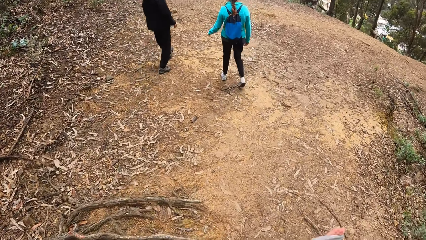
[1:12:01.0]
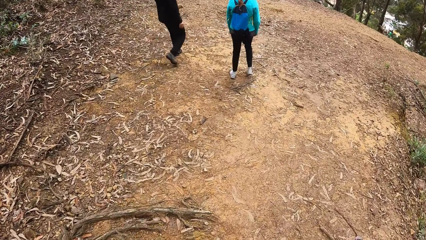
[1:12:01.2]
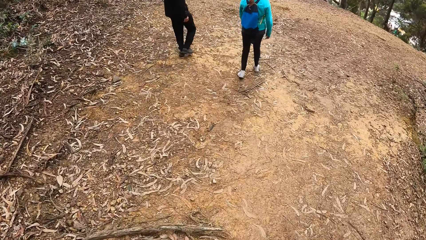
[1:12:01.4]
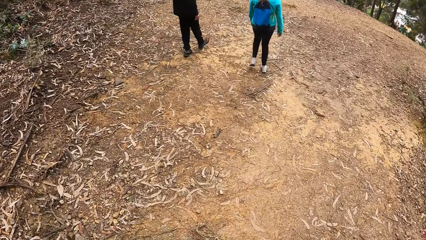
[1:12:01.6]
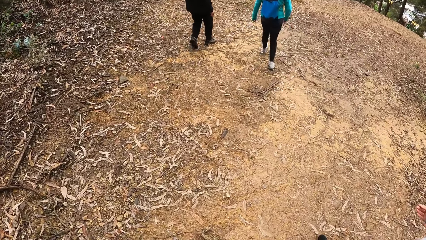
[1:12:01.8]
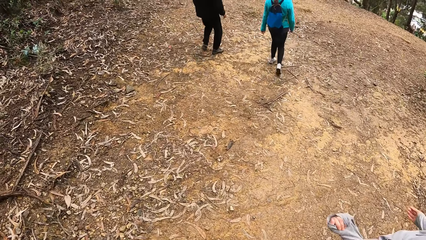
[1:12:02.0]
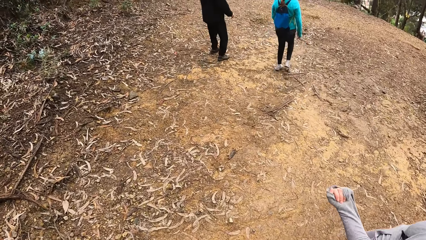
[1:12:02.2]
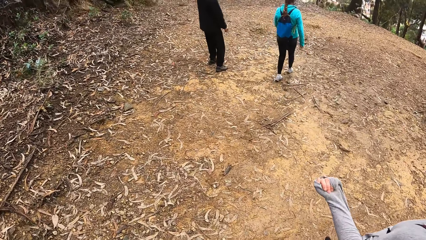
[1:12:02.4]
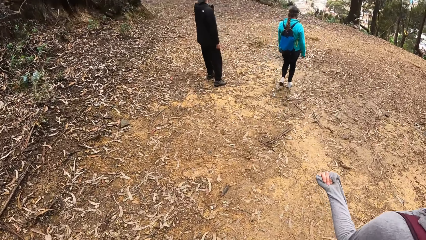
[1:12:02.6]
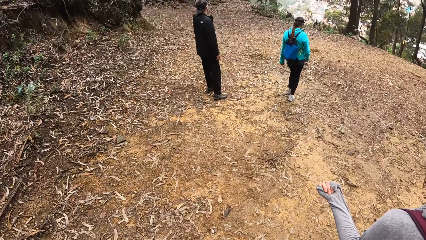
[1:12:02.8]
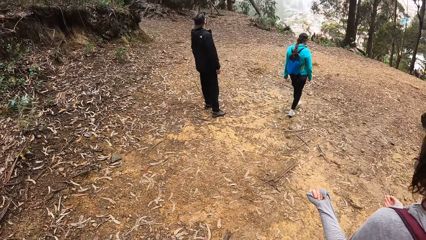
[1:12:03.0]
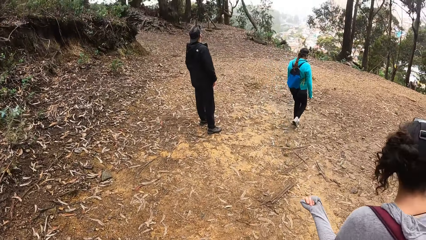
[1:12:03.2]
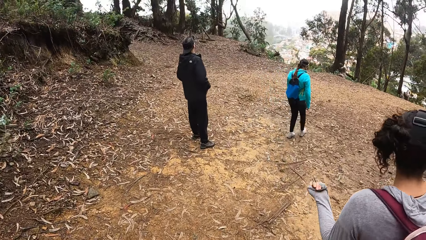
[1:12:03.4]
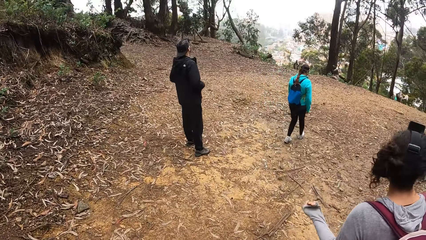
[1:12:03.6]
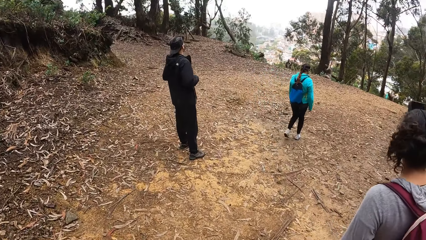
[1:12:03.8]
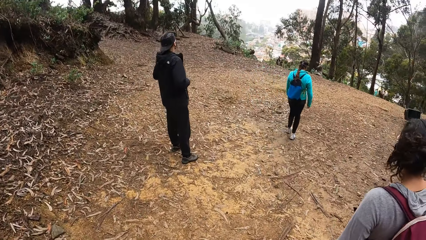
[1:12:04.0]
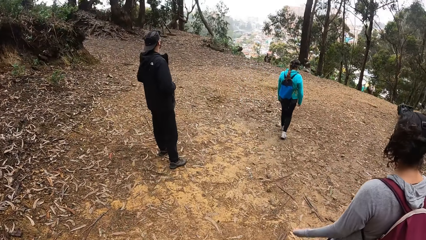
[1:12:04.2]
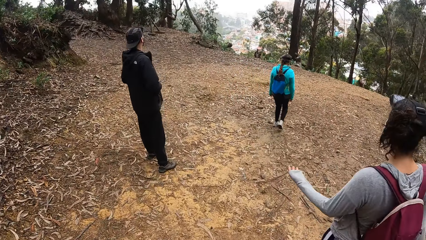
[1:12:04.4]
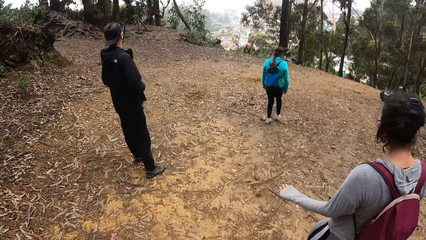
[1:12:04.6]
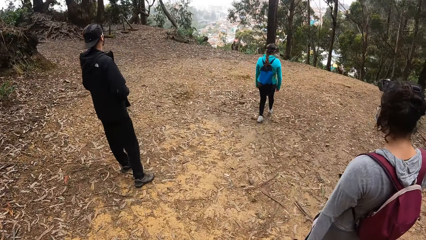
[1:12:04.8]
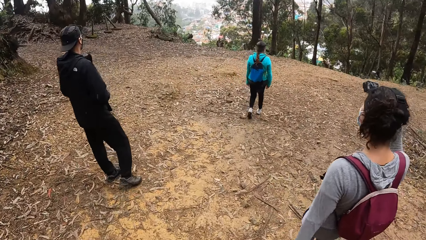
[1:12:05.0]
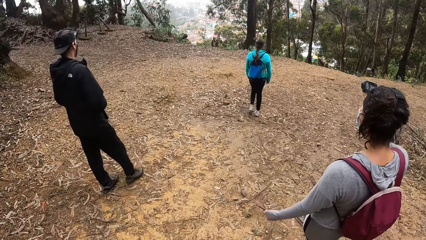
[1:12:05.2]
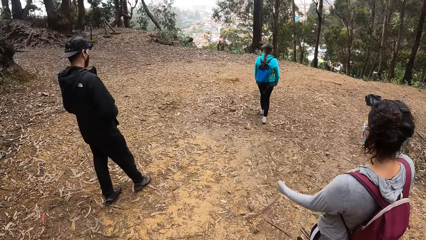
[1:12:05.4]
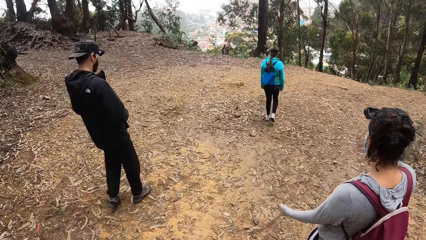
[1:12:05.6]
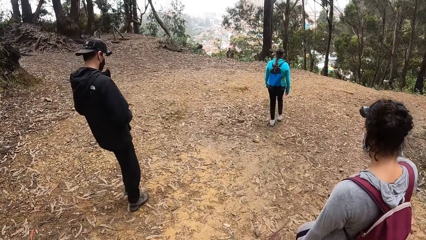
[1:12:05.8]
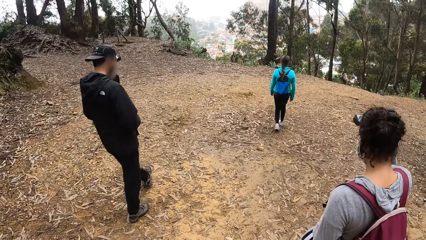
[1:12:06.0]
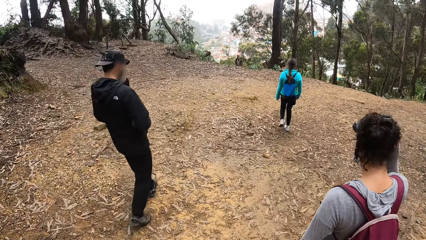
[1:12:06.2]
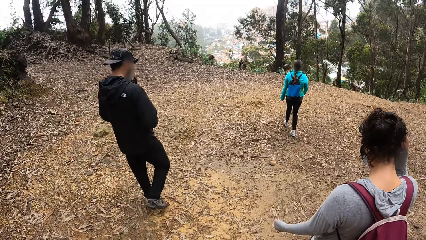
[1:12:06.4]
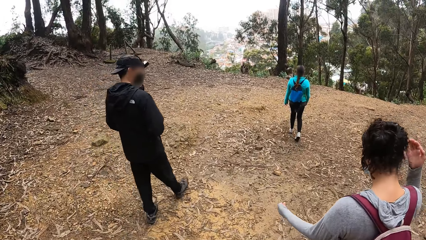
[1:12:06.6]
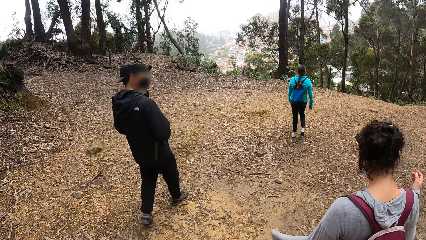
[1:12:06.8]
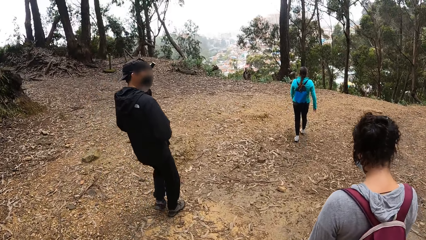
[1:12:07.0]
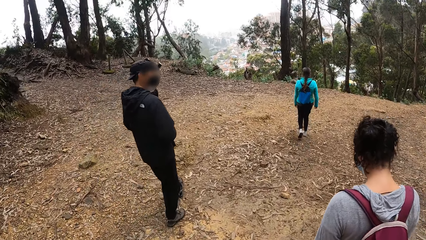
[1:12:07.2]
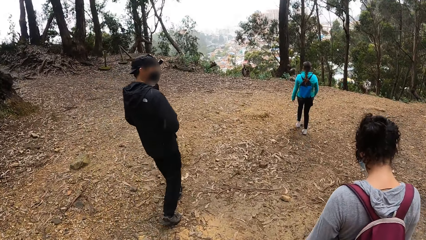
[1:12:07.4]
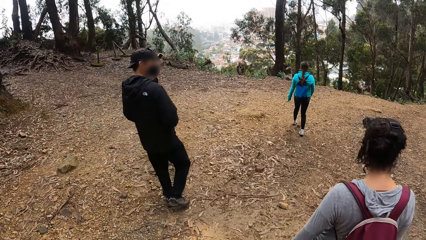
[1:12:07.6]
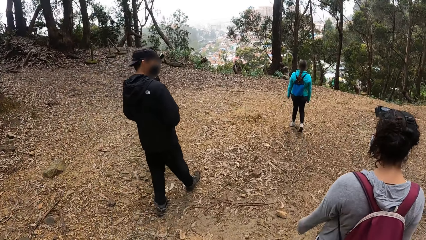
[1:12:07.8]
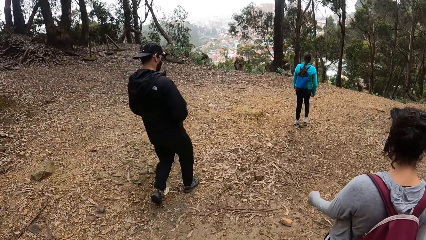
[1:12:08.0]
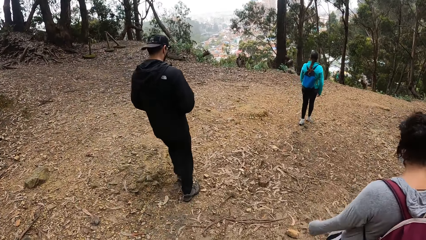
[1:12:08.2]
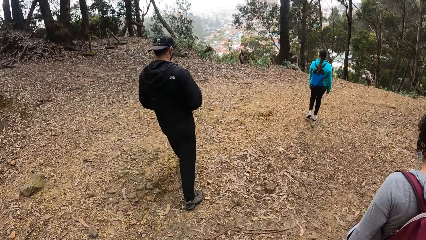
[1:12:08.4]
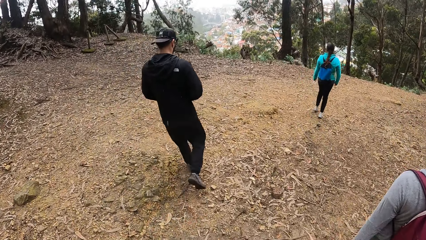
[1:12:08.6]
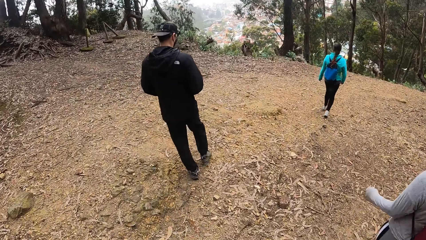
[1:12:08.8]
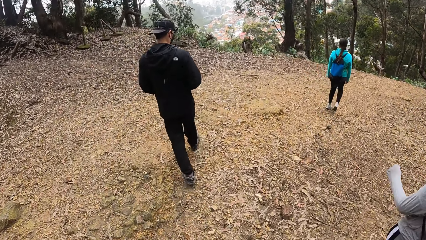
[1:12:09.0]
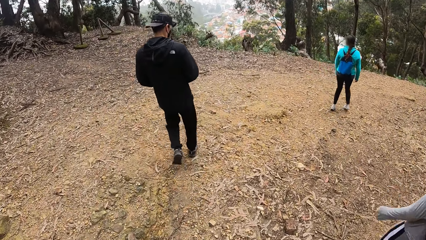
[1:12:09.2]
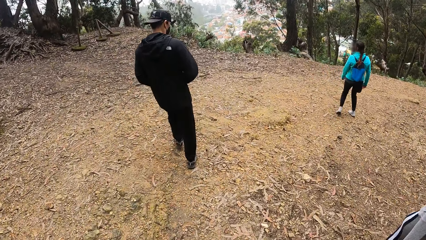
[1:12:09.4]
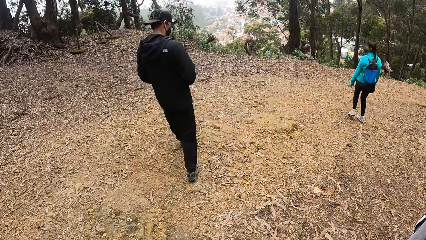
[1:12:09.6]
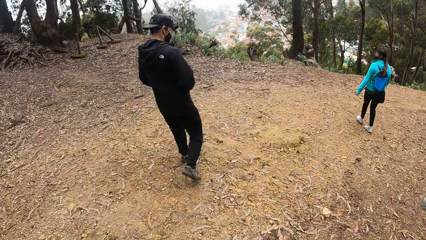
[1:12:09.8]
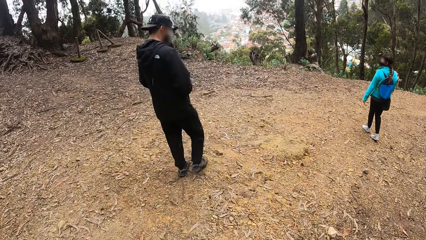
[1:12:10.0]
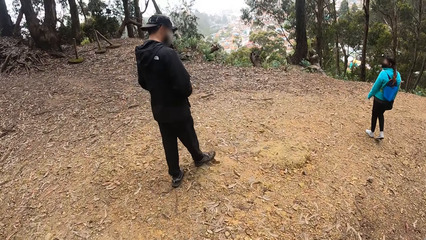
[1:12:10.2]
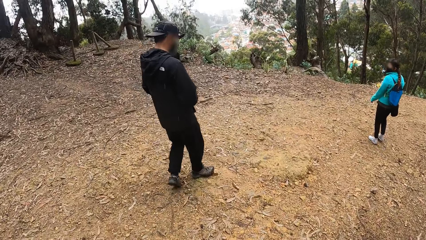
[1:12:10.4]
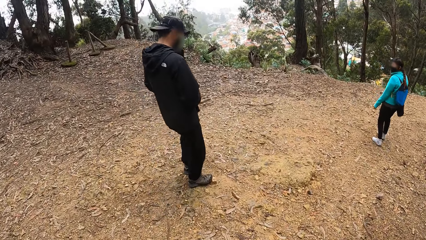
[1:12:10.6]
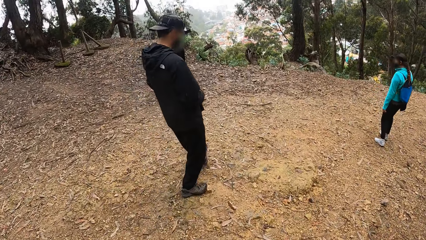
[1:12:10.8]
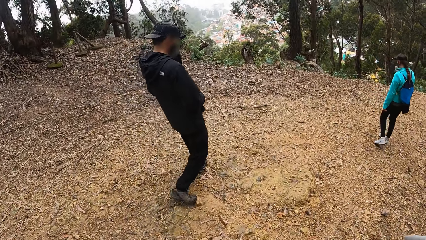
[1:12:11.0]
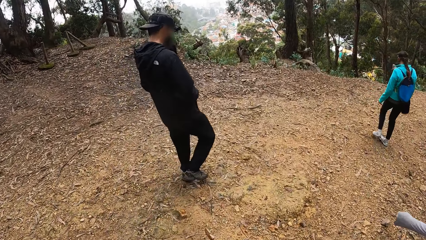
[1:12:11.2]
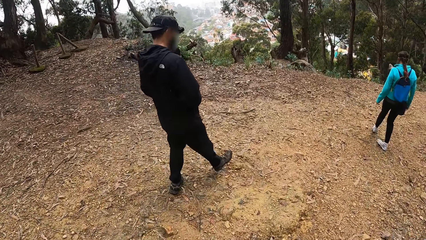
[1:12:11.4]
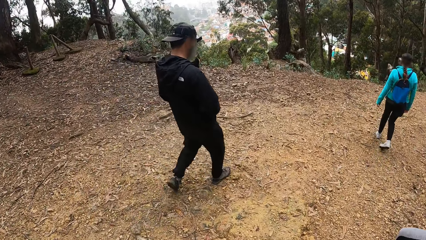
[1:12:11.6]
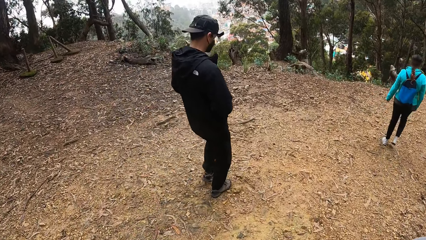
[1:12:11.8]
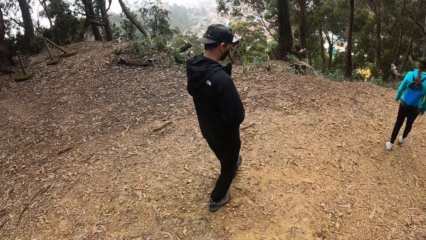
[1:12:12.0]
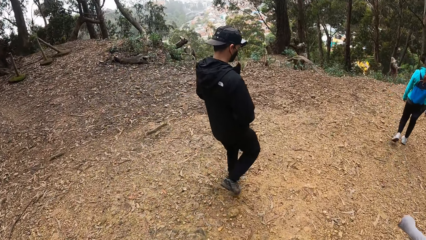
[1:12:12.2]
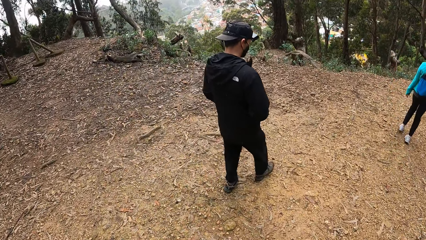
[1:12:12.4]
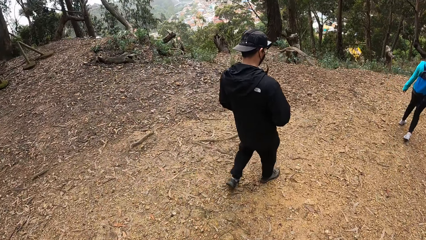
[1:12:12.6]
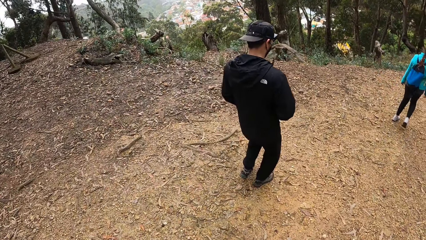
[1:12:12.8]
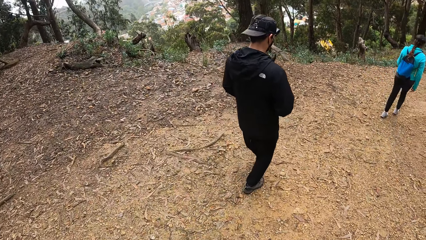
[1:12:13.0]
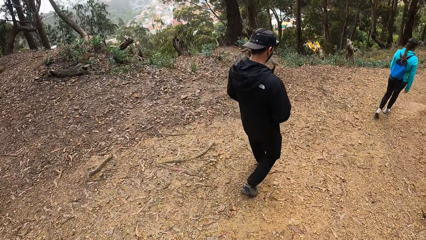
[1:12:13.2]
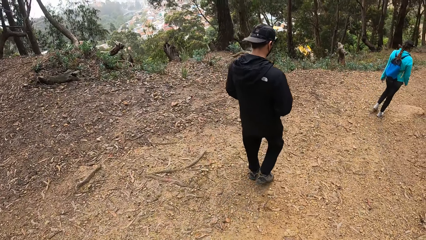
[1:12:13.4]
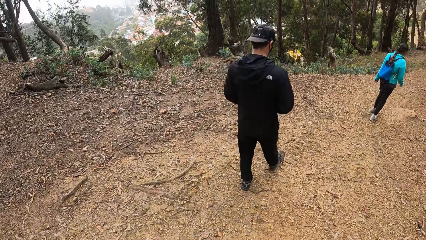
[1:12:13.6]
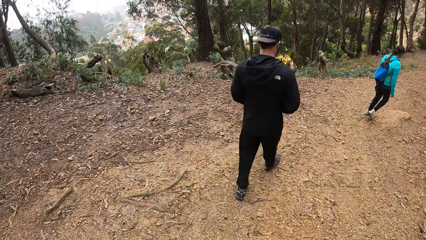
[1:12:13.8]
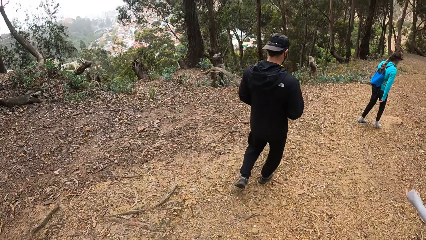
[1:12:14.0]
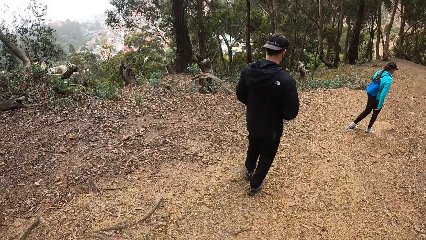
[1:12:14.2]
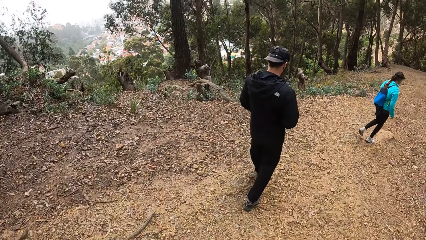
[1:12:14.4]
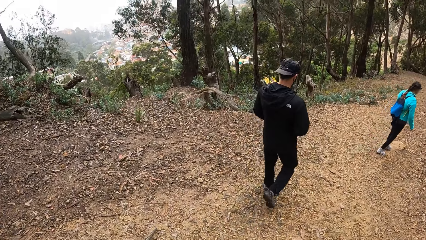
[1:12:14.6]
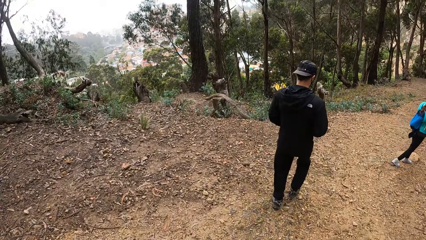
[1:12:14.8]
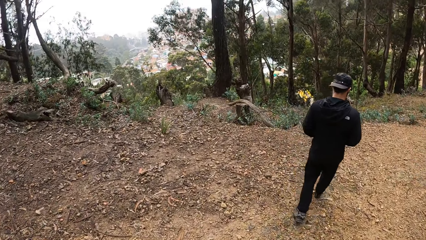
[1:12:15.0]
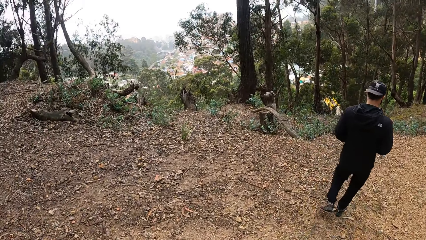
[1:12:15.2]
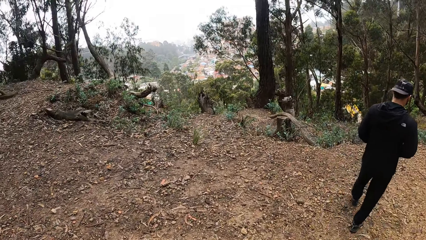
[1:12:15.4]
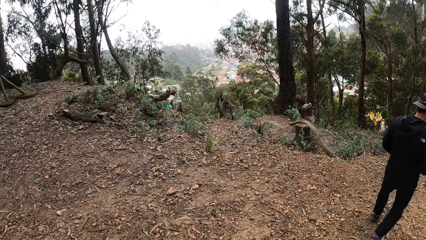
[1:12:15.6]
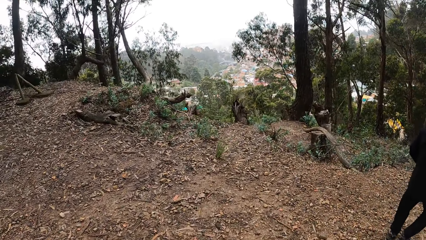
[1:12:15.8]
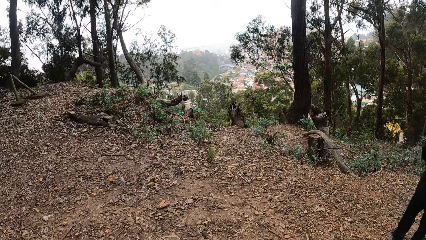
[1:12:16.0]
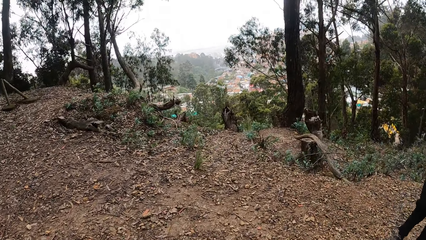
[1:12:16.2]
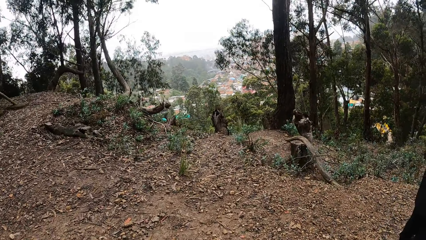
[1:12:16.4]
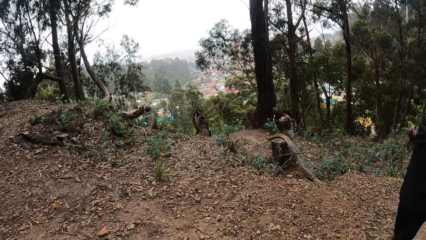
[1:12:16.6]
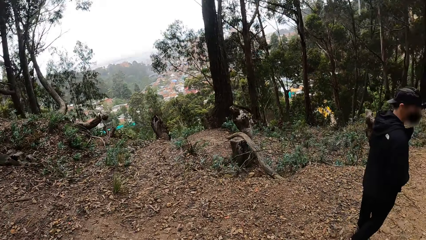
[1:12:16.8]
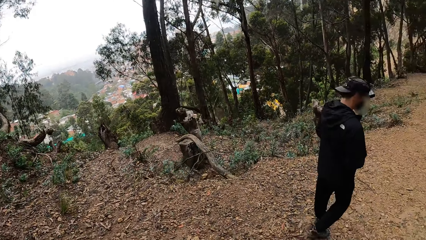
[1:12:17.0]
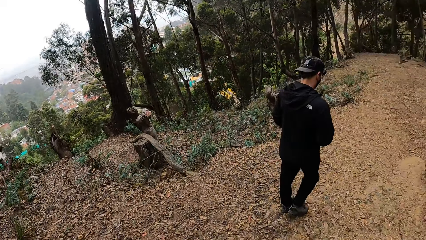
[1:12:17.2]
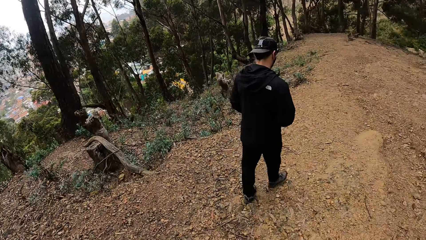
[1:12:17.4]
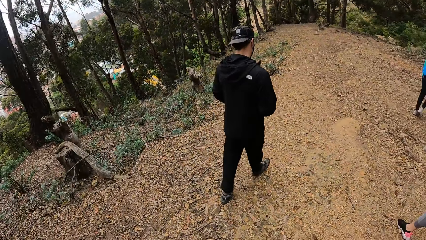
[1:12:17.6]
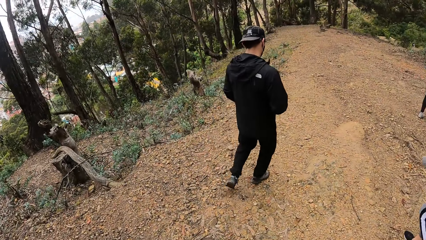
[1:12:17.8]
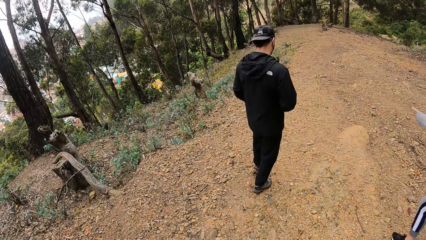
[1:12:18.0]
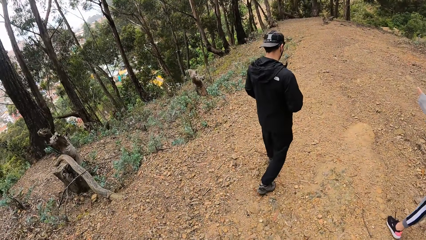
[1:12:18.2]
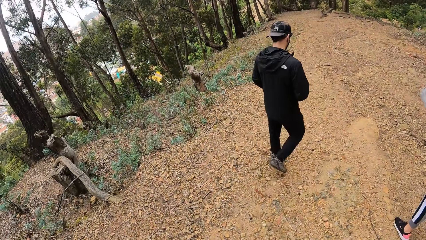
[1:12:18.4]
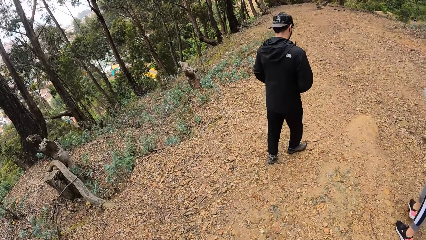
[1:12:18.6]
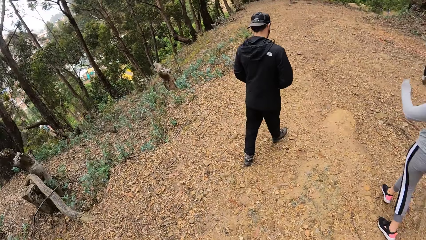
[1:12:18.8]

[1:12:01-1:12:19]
A female does hand movement. The camera wearer walks along the path. The female does something with her hand. The camera wearer walks along the path. They are climbing down a hill road.
